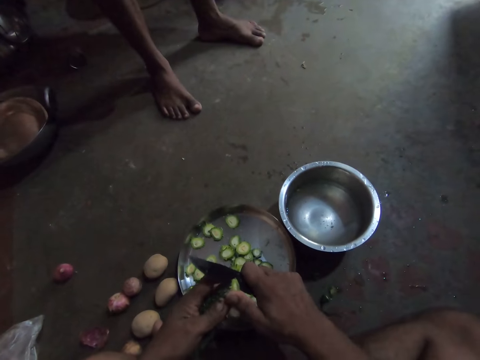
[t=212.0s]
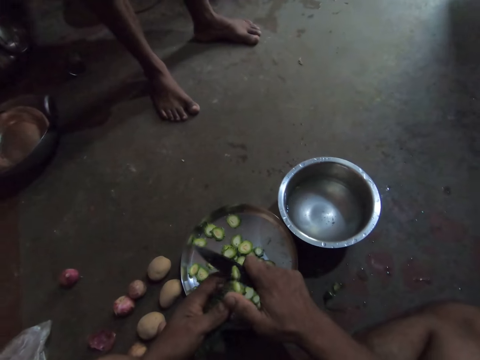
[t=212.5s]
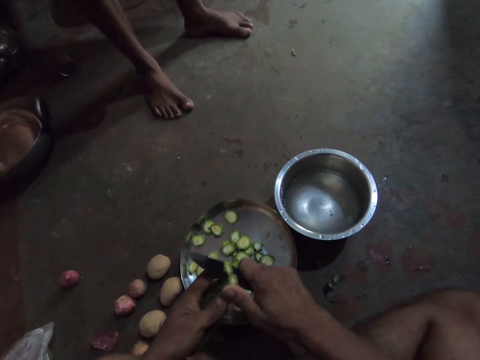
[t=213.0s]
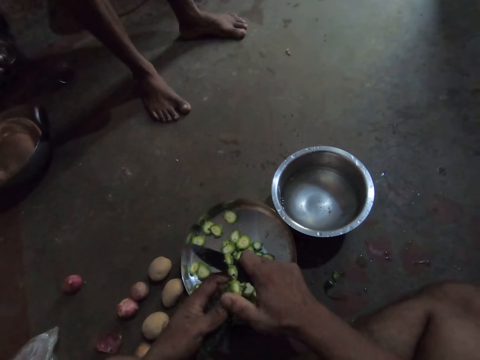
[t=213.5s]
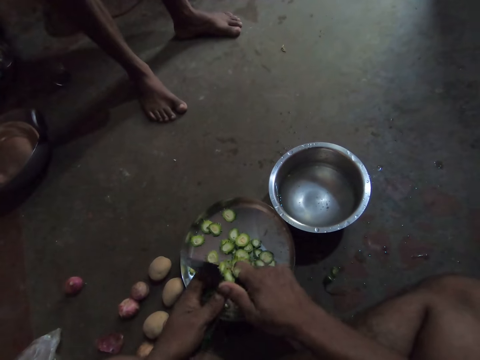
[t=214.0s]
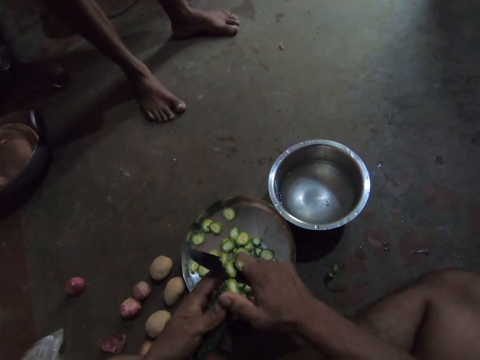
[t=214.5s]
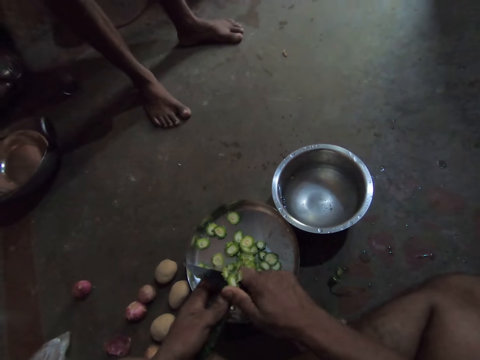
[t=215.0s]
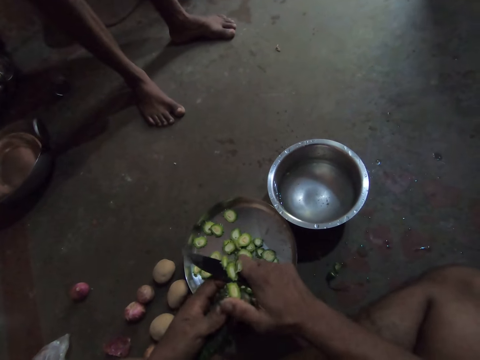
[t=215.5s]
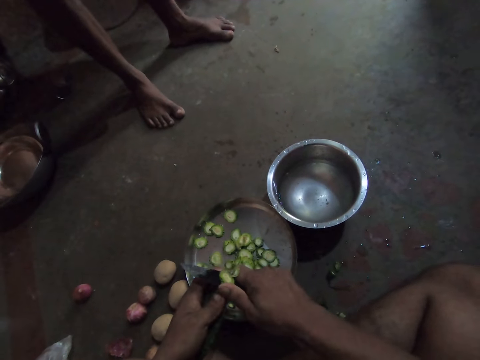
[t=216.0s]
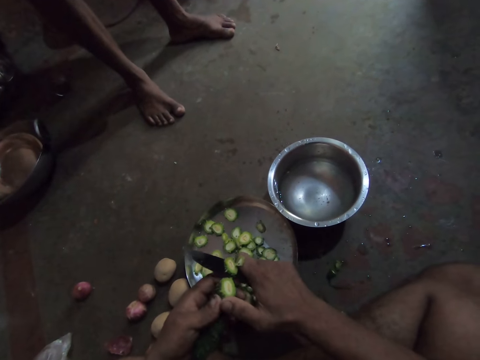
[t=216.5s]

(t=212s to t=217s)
The camera wearer cuts the cucumber.

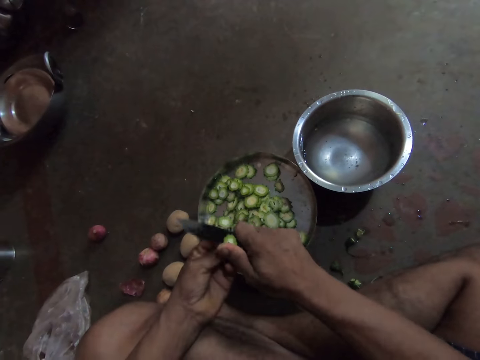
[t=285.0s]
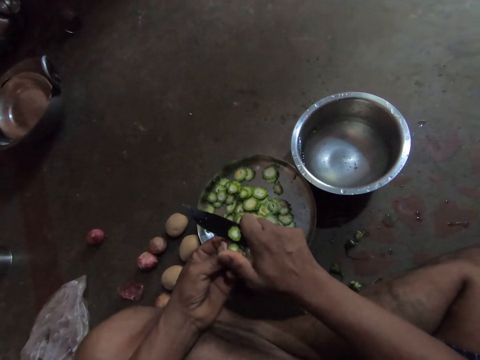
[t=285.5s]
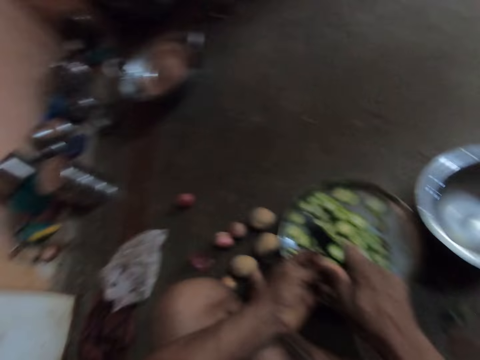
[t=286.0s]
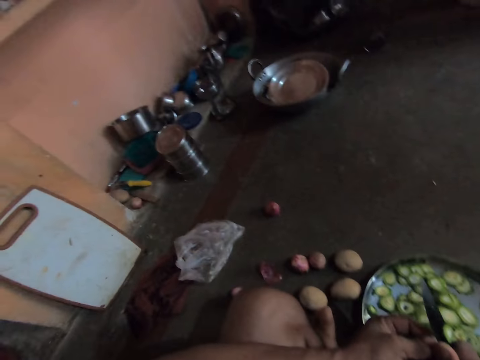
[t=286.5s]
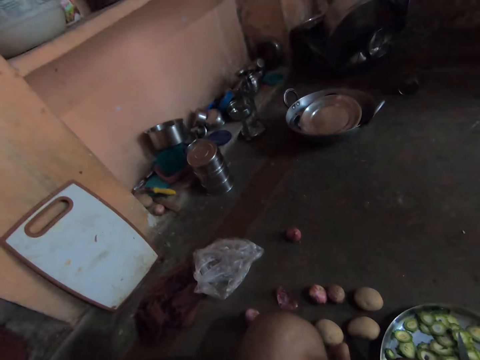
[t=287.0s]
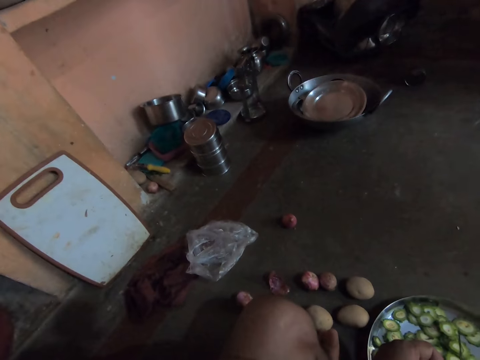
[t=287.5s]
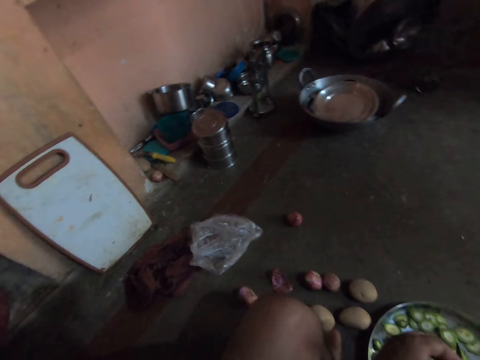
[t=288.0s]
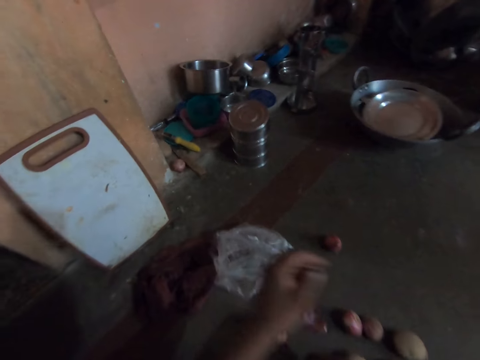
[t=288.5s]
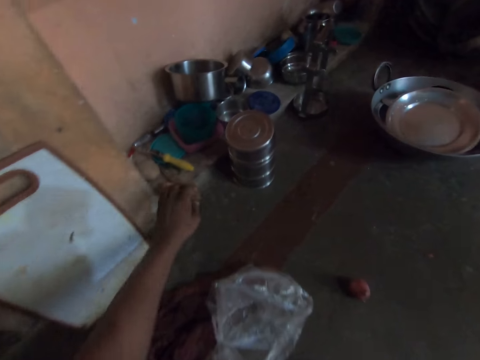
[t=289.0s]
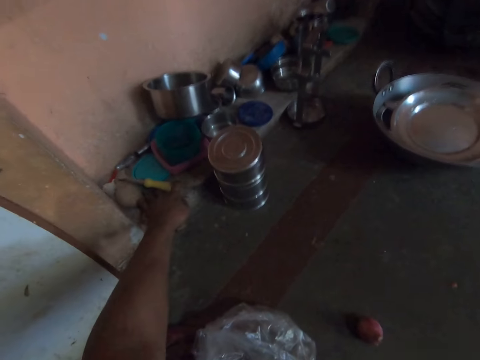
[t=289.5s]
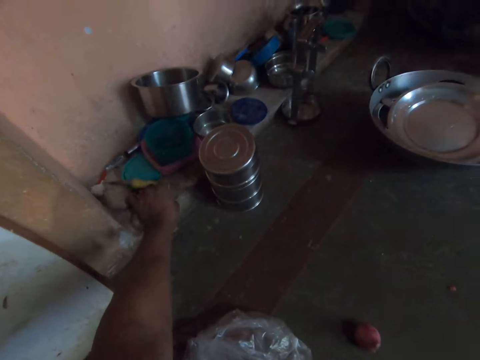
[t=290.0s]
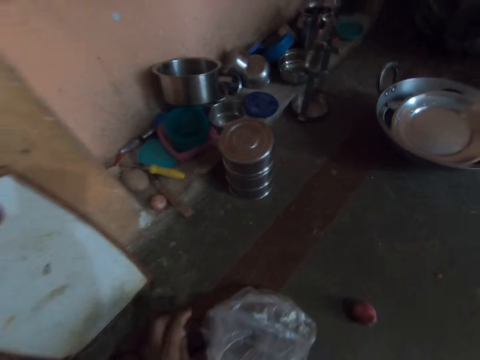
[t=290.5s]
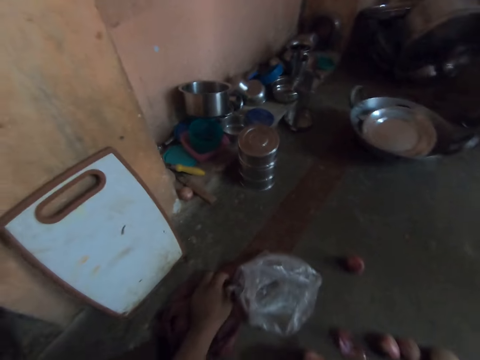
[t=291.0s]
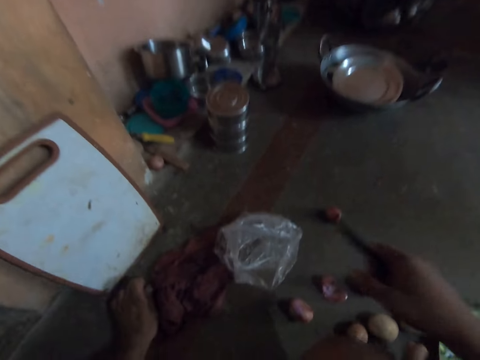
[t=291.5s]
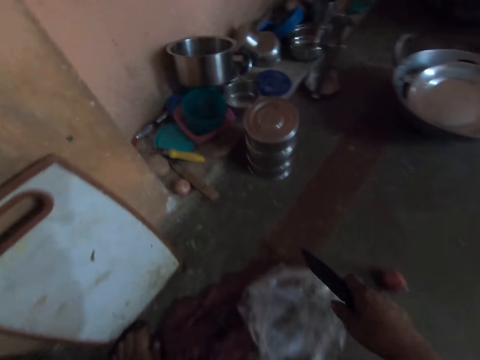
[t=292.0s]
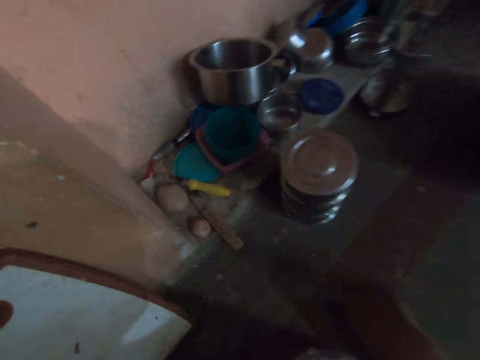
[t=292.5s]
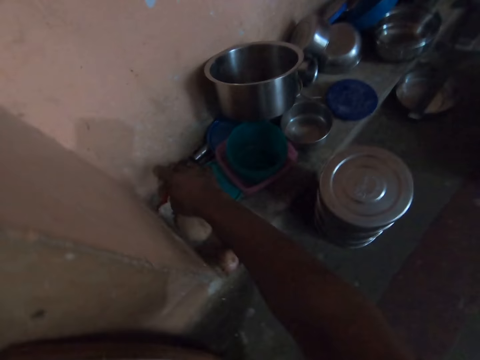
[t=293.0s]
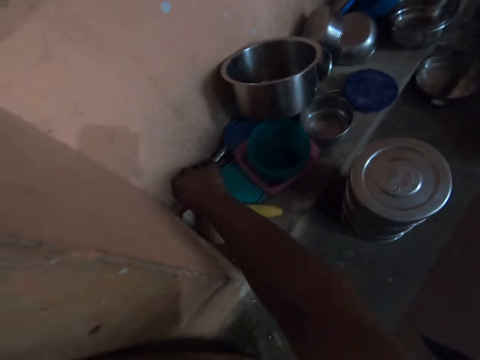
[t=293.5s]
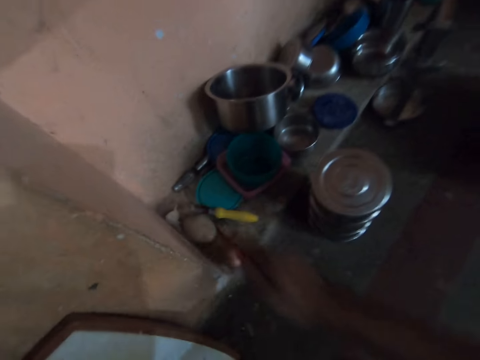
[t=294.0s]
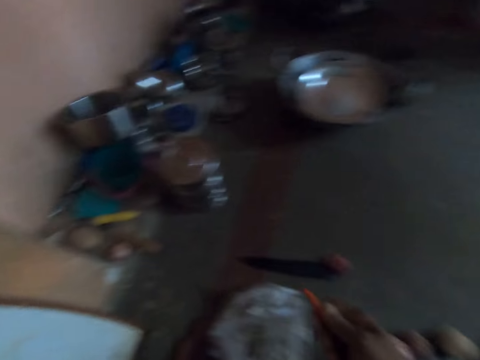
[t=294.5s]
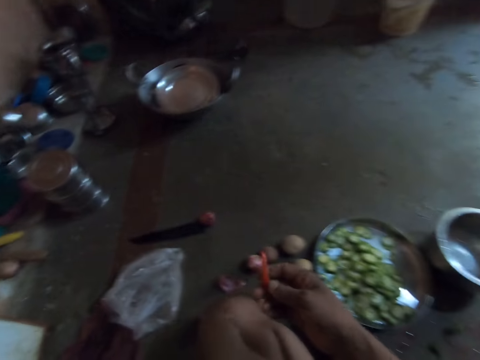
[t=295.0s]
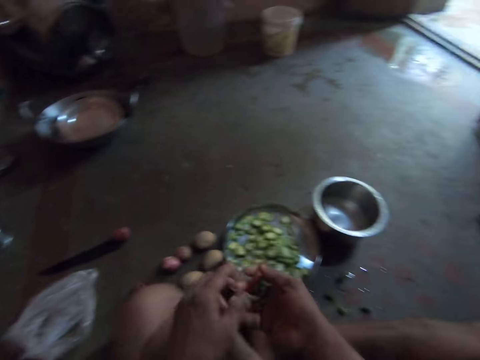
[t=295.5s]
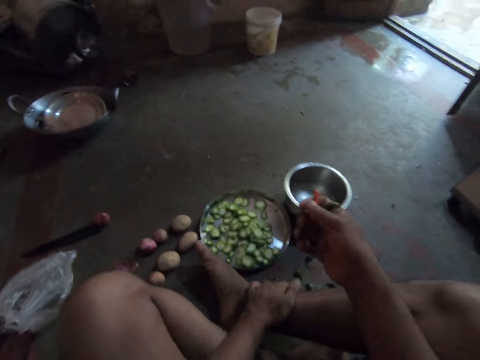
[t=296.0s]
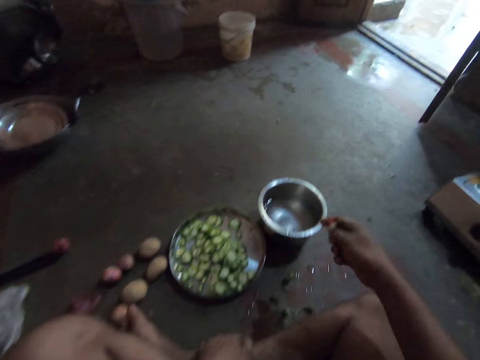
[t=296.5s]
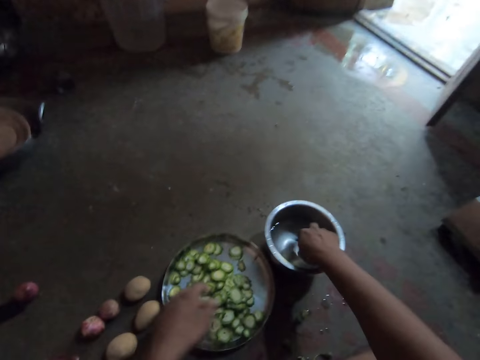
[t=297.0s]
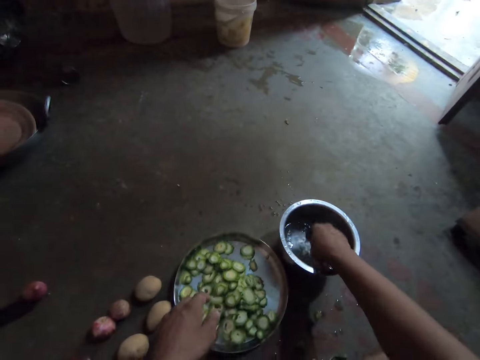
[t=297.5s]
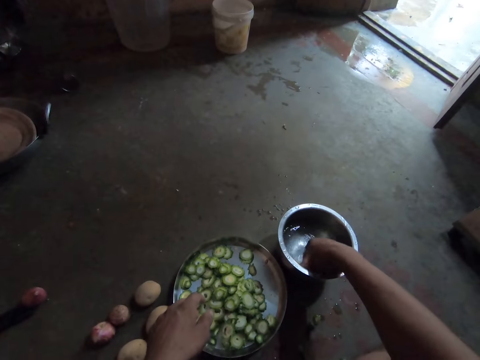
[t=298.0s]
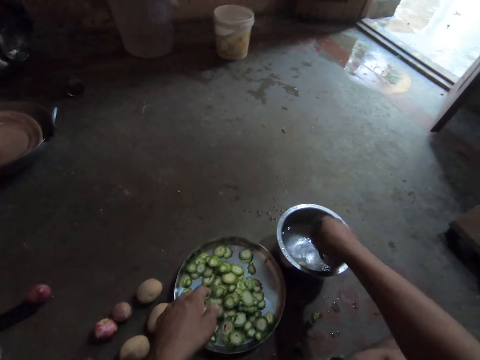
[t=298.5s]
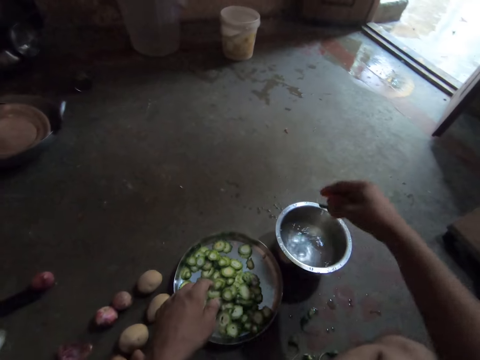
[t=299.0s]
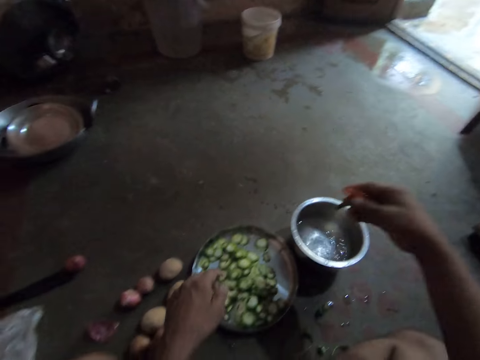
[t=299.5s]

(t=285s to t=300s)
The camera wearer looks around. They pick a chilly. They touch a peeler knife. They take a carrot. They wash the carrot or chilly.

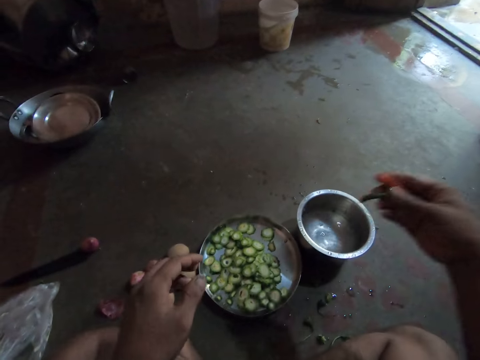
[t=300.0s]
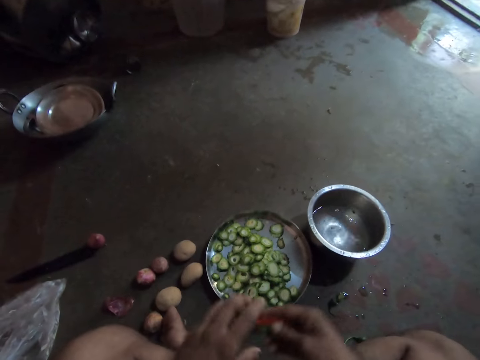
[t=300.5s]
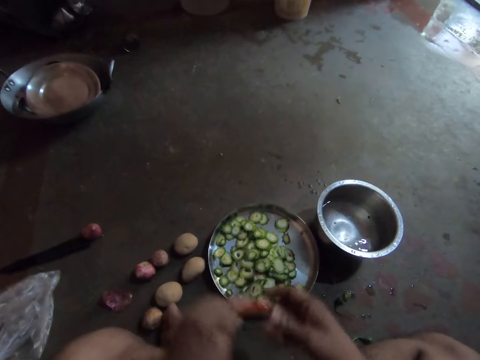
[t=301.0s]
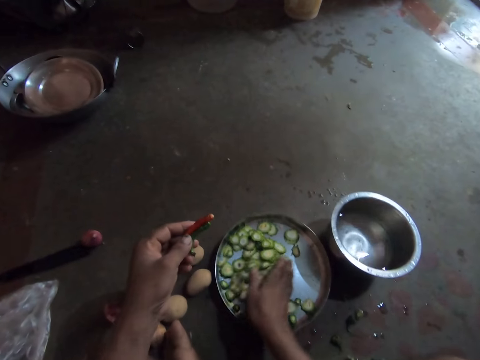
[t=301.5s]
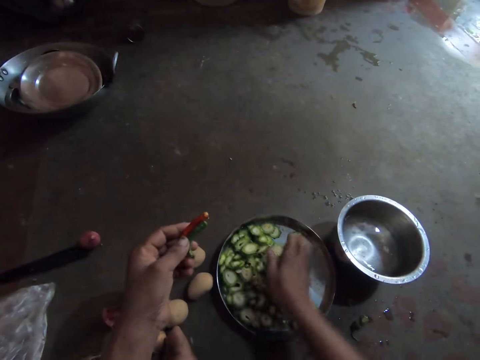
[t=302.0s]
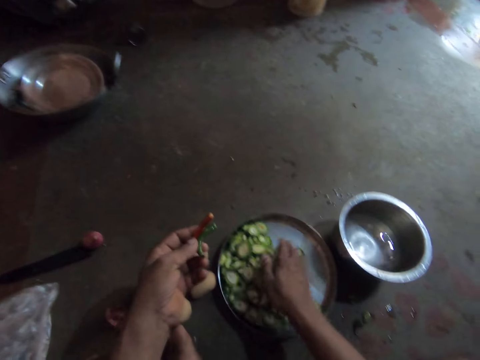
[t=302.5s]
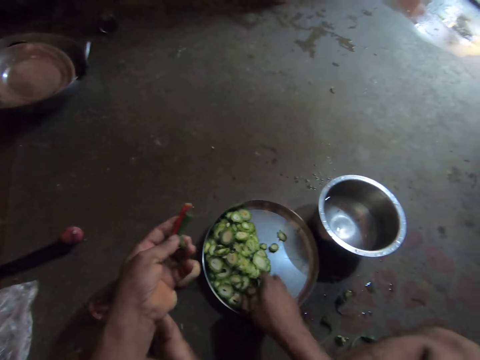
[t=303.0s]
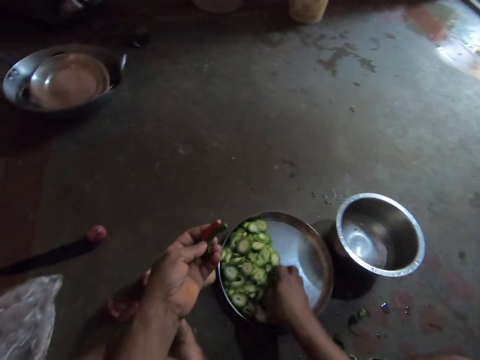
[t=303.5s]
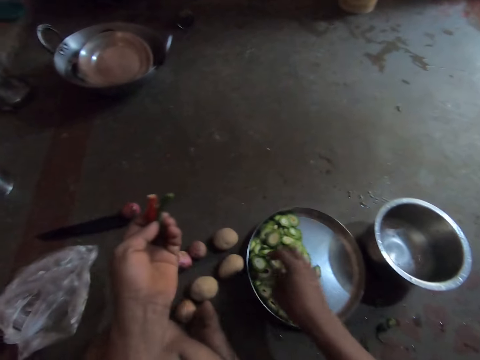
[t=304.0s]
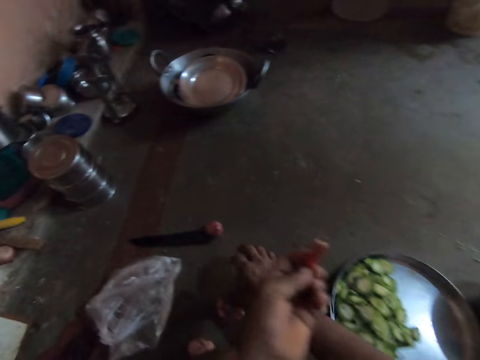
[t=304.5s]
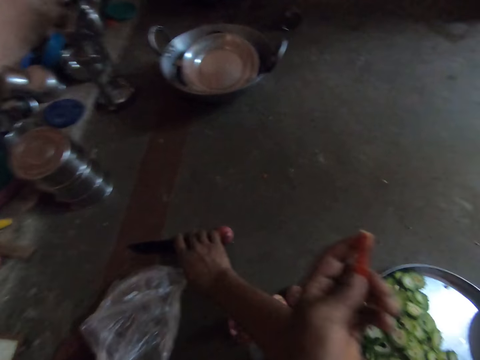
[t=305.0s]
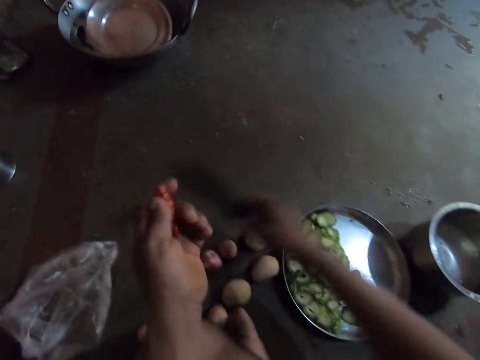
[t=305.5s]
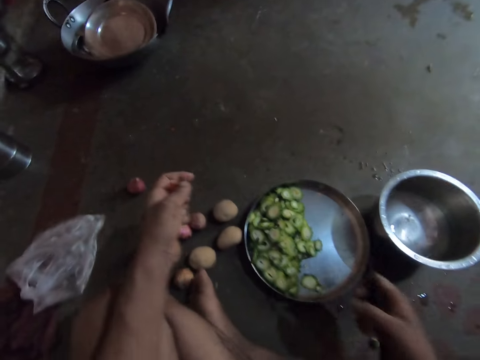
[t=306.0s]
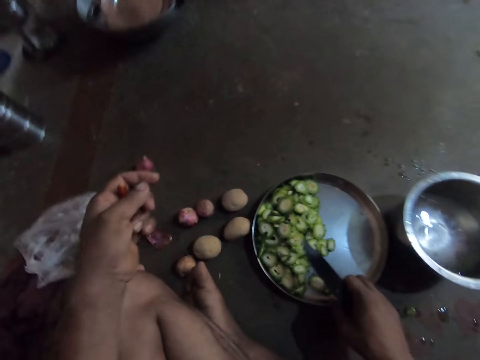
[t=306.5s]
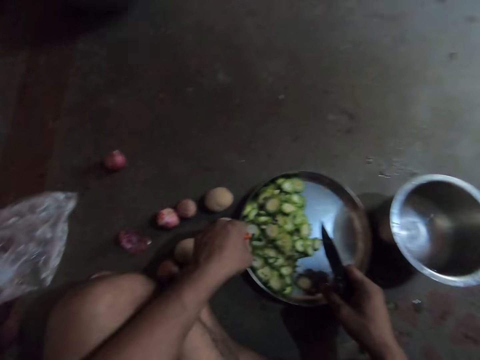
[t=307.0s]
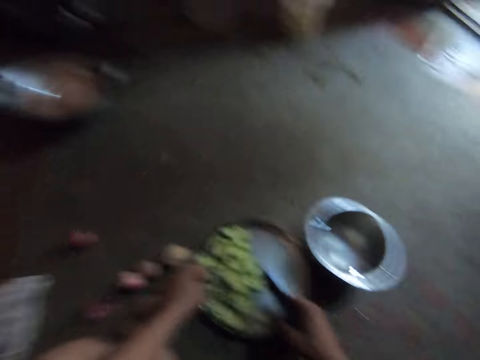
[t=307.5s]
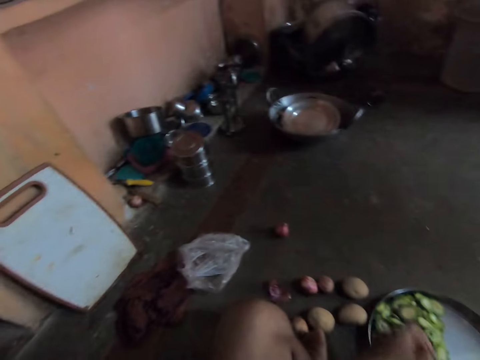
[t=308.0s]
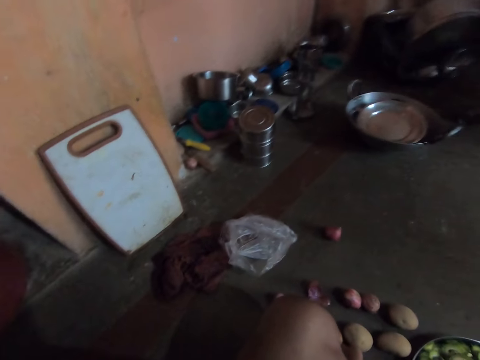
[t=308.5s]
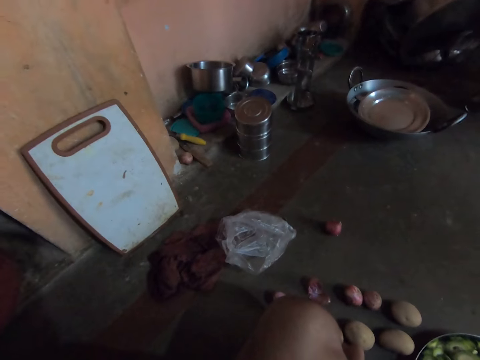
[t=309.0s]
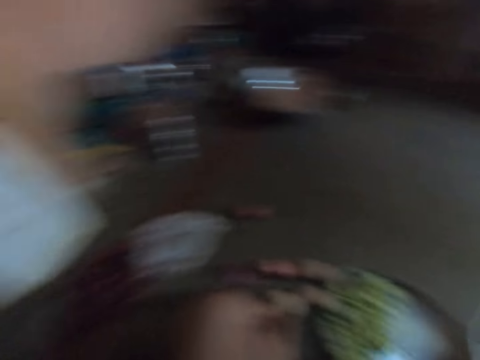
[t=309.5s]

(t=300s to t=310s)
The camera wearer pushes pieces of vegetable aside. They take a knife. They look around.
